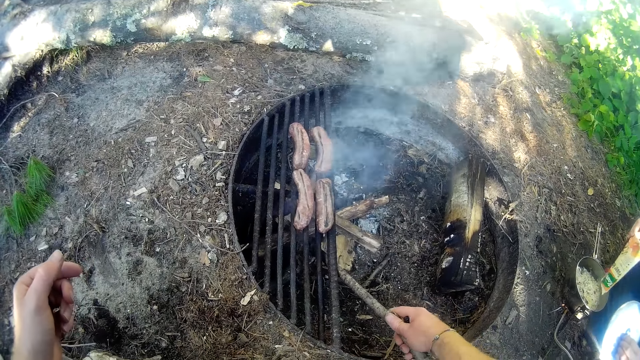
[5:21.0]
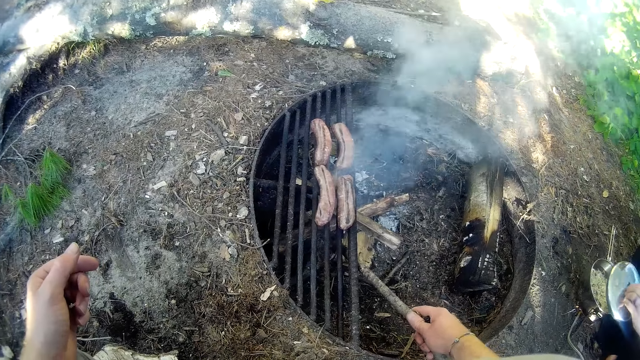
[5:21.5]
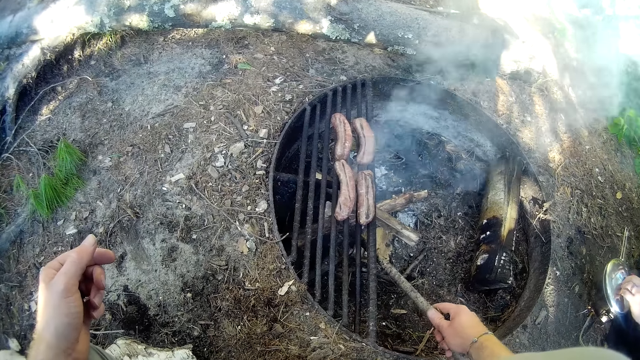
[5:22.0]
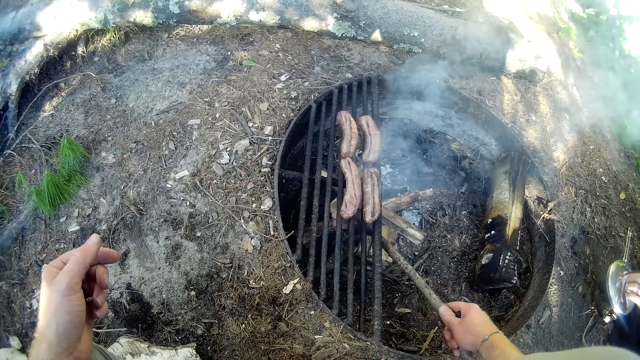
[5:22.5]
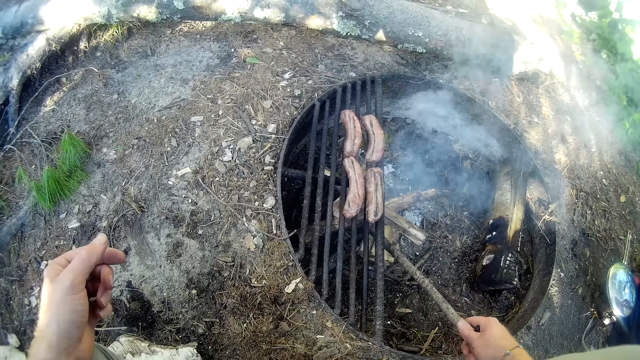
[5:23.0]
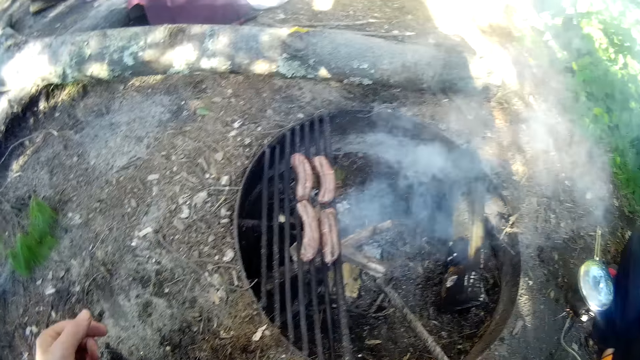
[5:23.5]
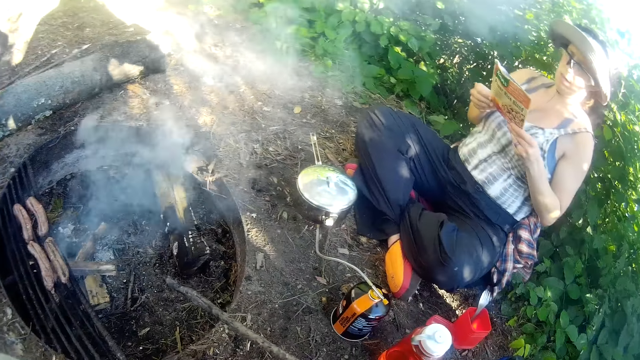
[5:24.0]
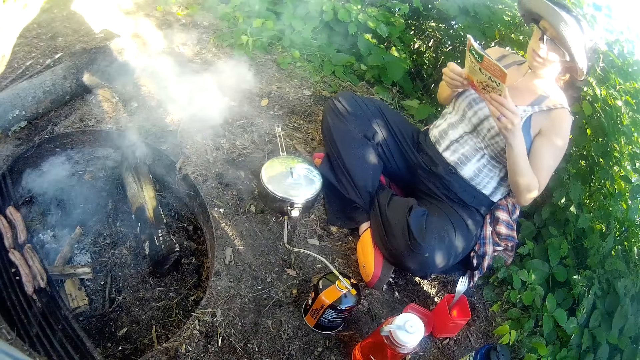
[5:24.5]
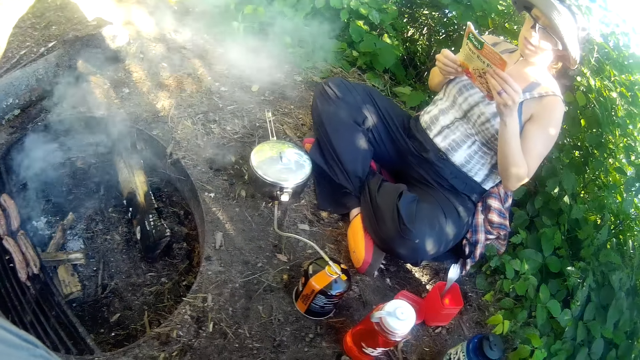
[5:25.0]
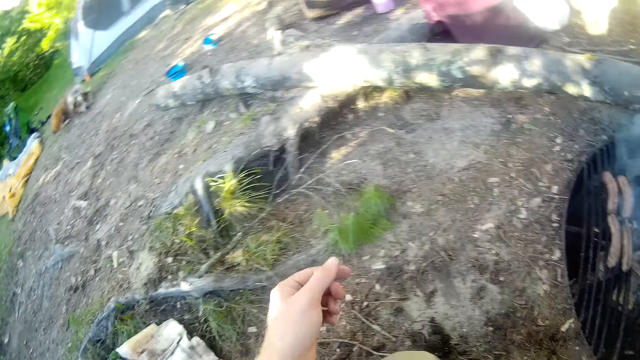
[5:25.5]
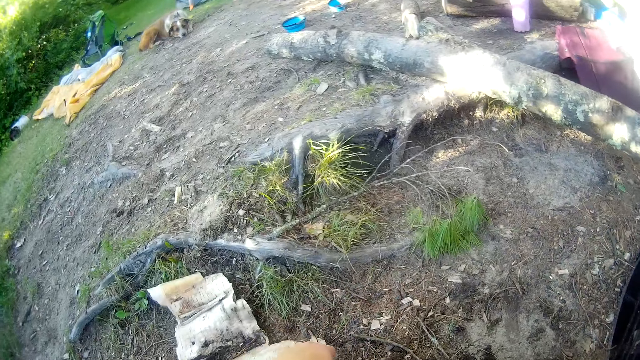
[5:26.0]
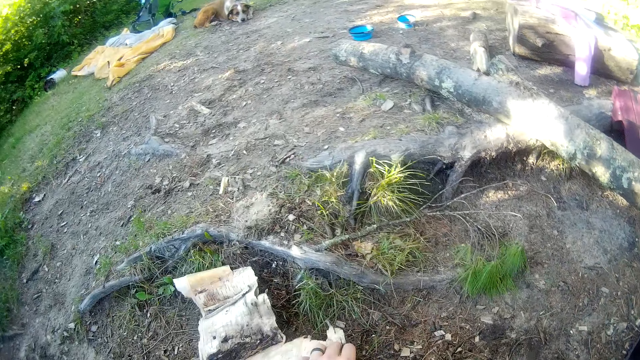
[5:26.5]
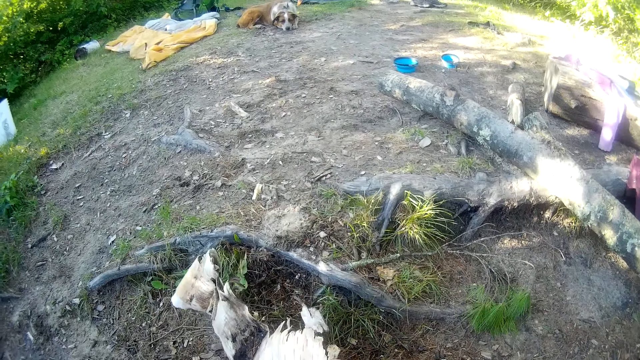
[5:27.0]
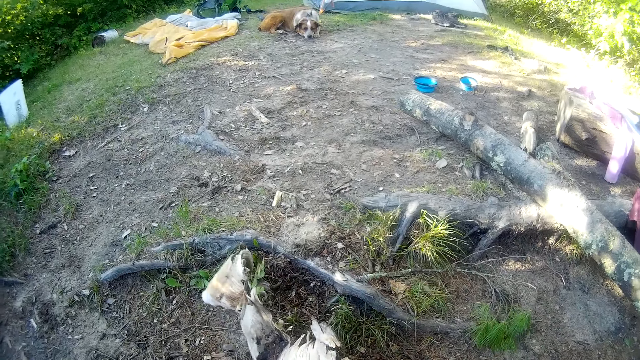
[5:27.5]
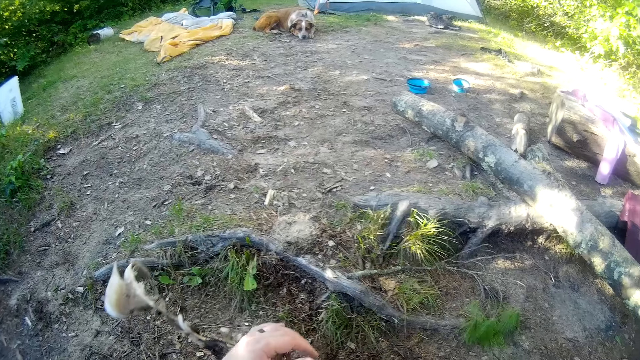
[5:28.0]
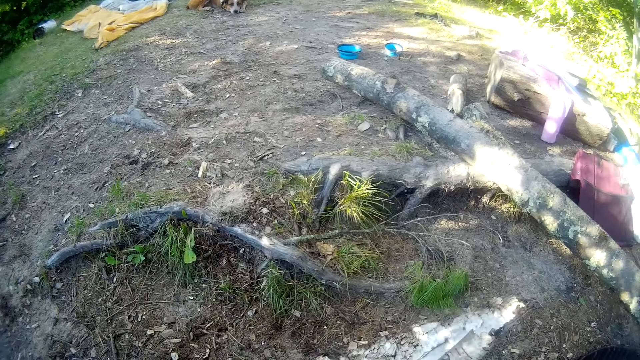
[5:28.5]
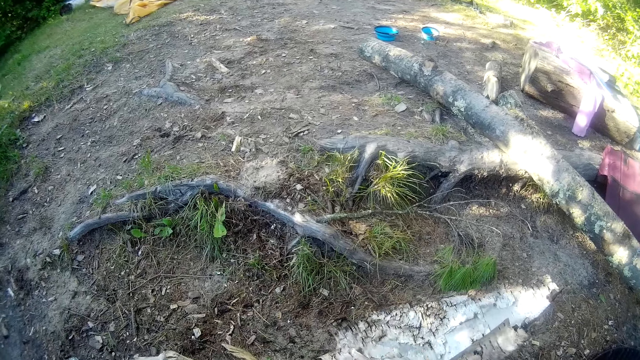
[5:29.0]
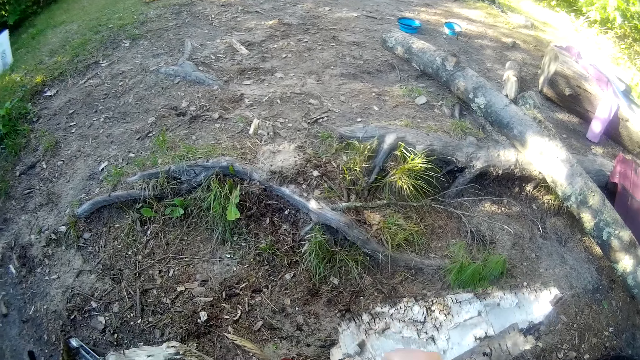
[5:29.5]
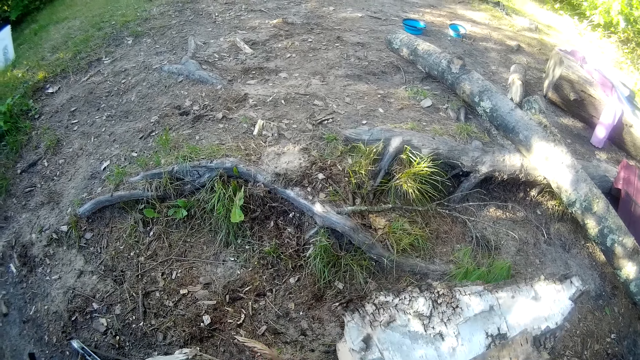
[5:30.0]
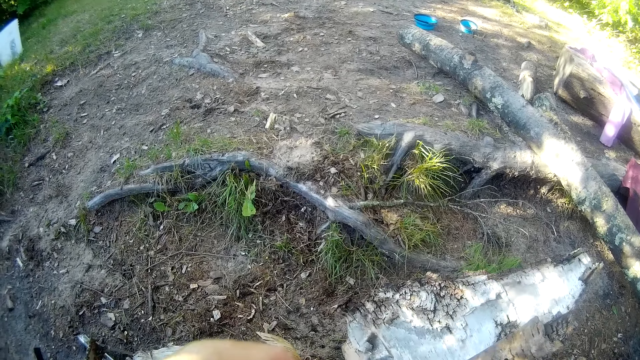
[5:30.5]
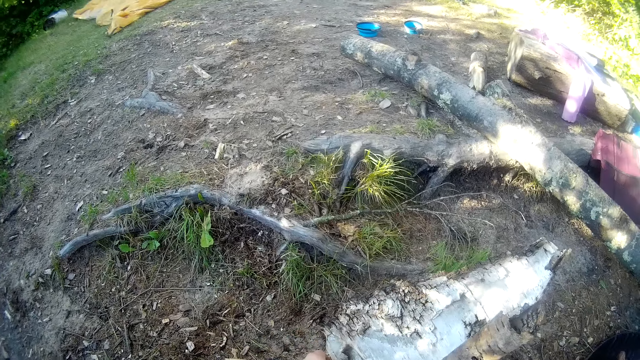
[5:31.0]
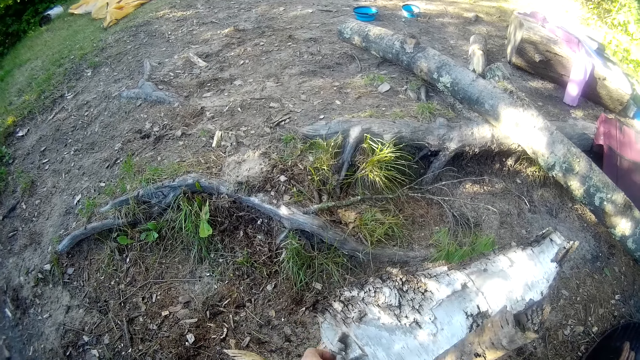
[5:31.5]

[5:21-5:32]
The woman closes the pot with the lid held by her left hand. The camera wearer observes the woman. He picks up another bark. He cuts the bark with his hands.

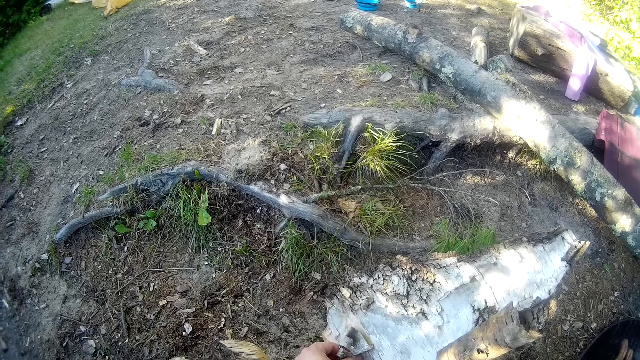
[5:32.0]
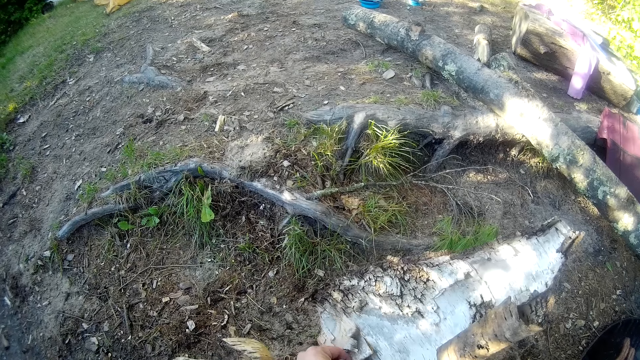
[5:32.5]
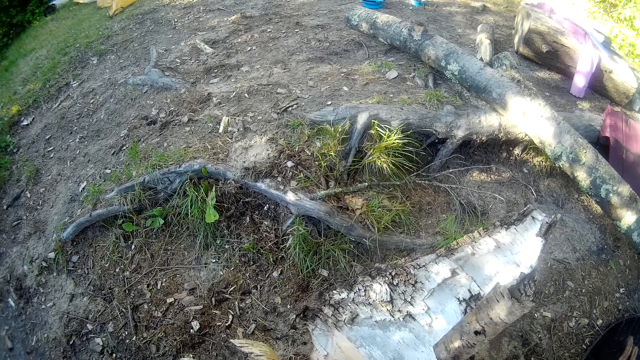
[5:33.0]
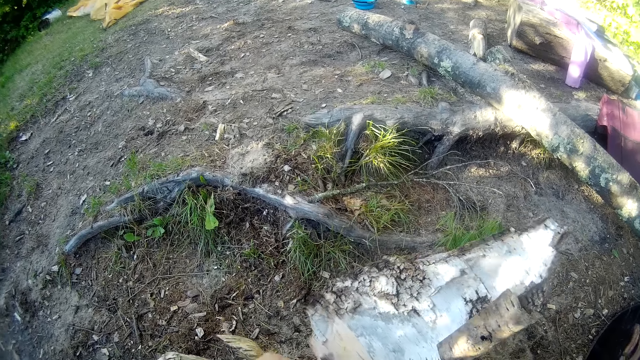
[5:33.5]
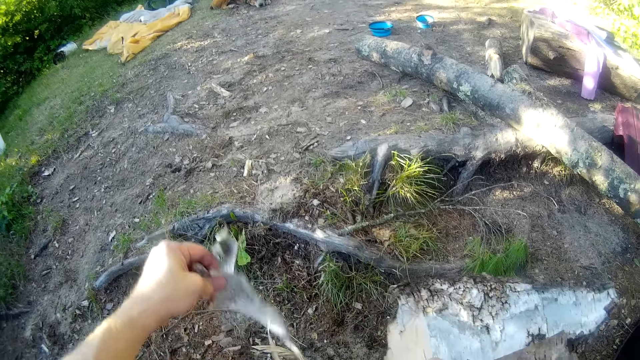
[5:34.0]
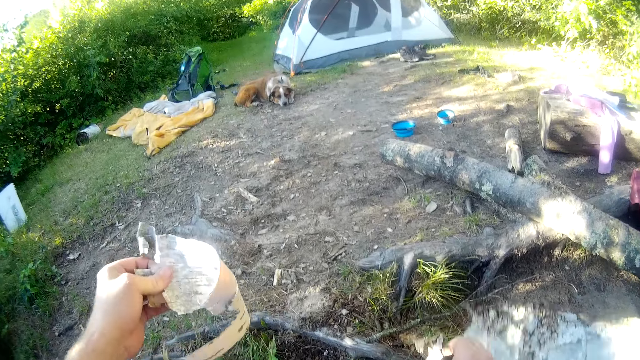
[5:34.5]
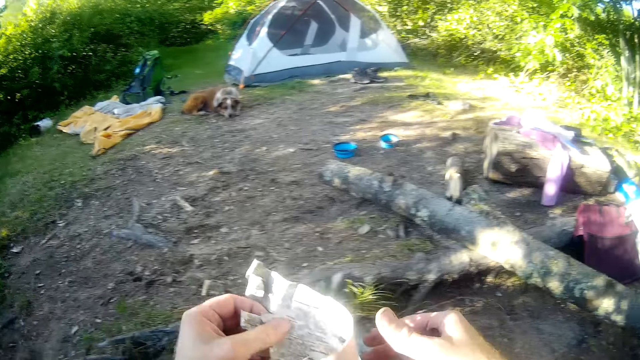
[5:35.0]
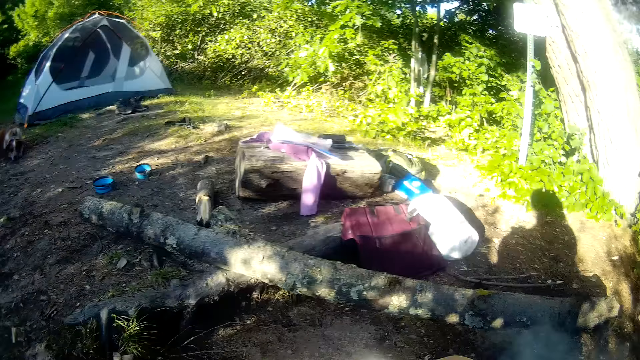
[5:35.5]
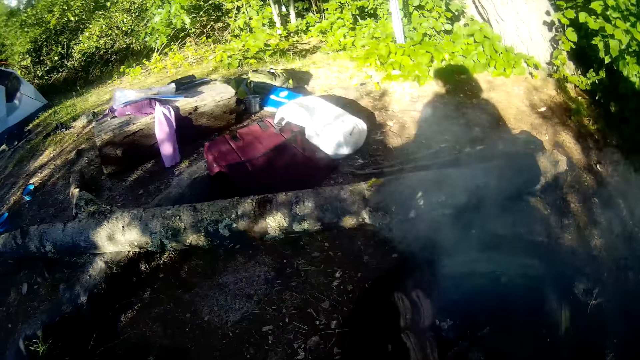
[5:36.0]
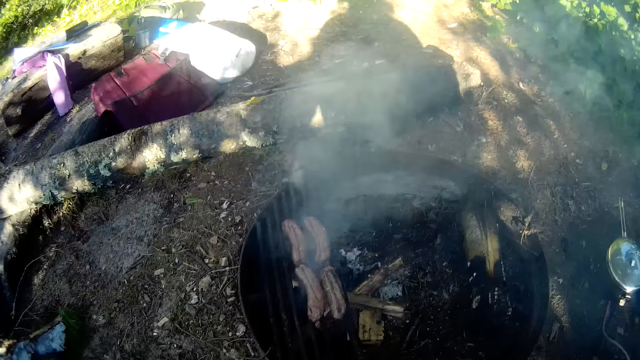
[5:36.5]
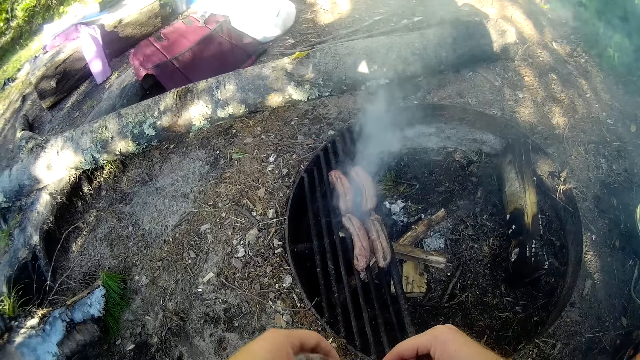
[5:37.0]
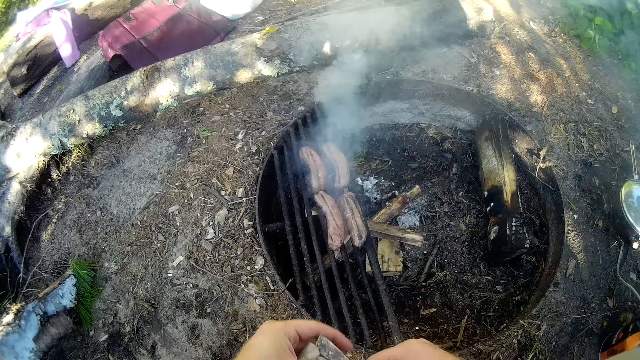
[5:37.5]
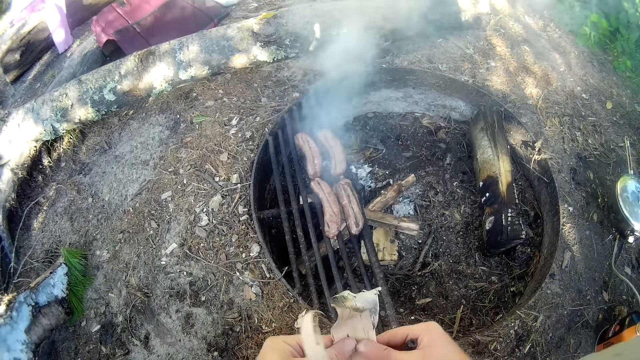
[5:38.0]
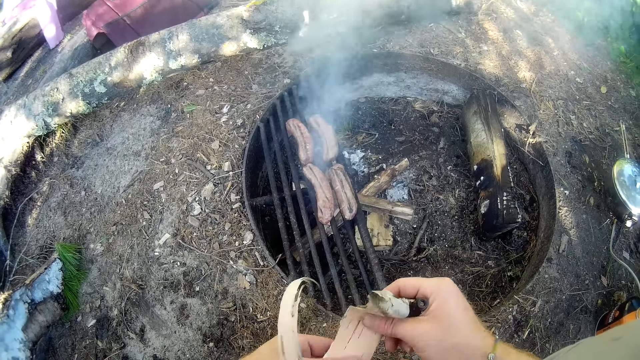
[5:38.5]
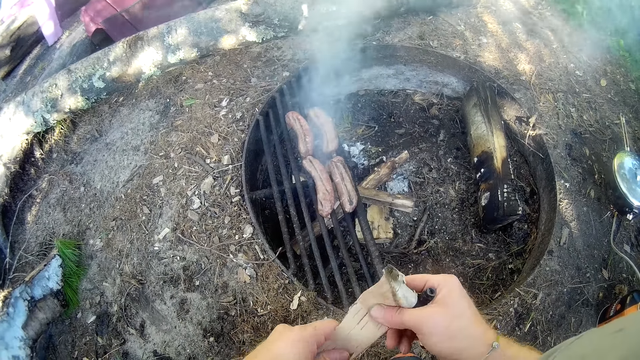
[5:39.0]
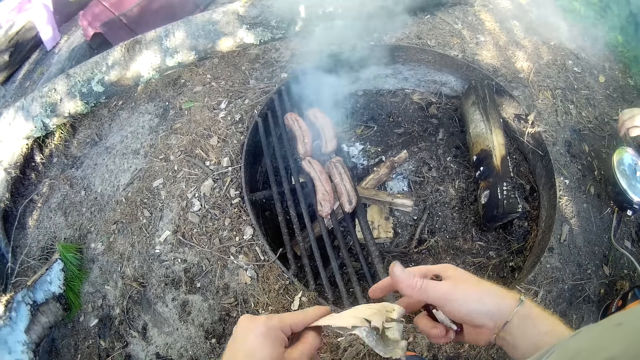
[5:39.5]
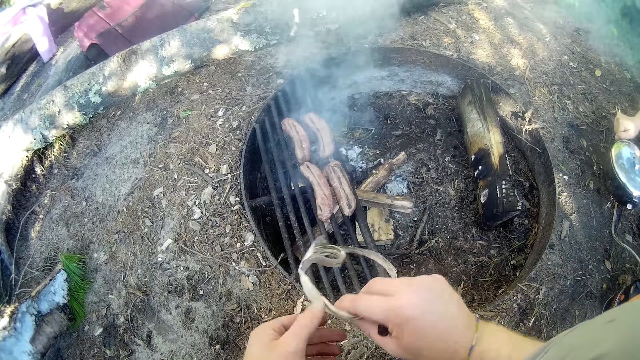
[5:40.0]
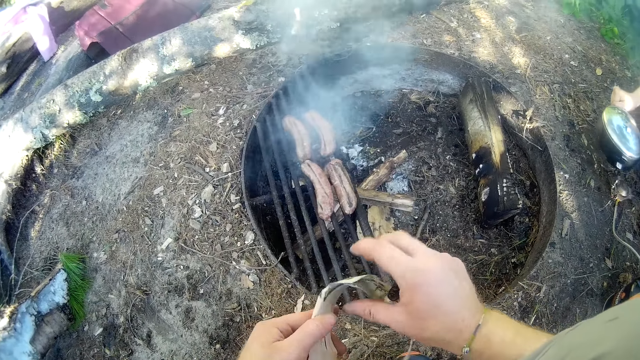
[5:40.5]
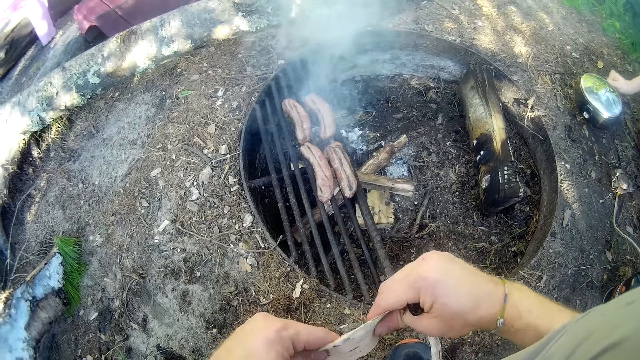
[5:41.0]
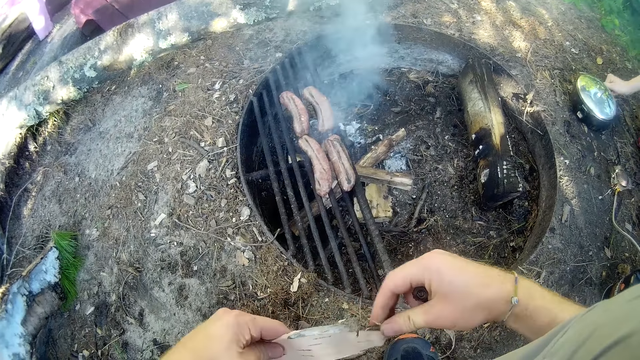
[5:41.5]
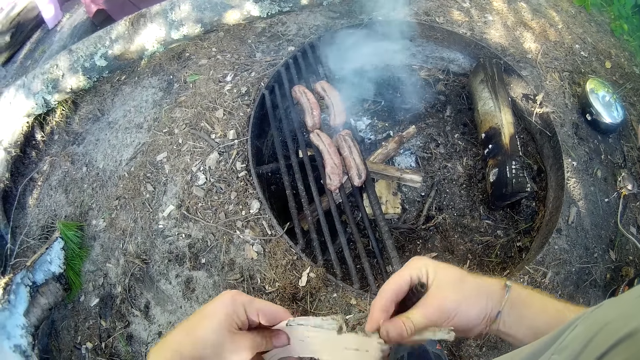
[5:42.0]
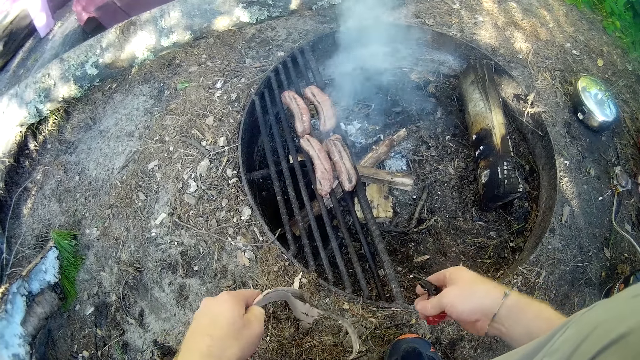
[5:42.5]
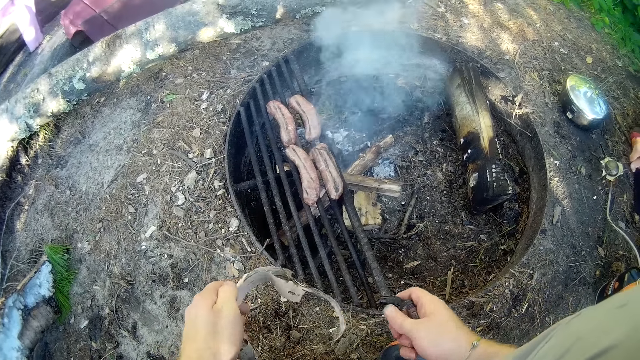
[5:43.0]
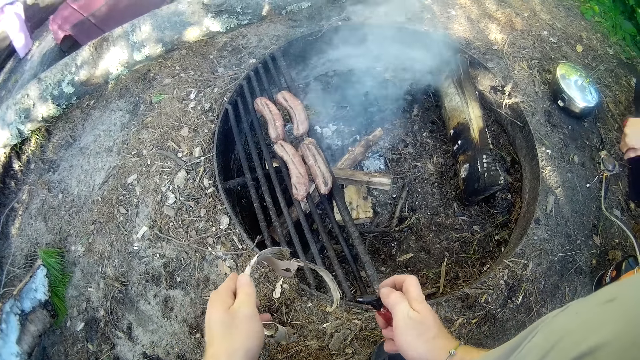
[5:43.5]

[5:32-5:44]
The camera wearer cuts out another piece from a piece of wood with his left hand. He throws the bark on the ground. He holds the cut-out piece of wood or bark with both hands. He rotates the piece of bark. He straightens the cut-out piece of wood with both hands. The woman repositions the pot with her right hand. The camera wearer lets go of the bark.
